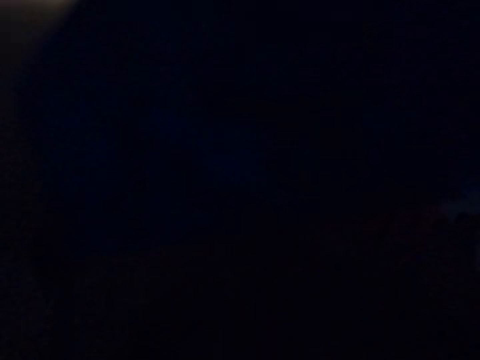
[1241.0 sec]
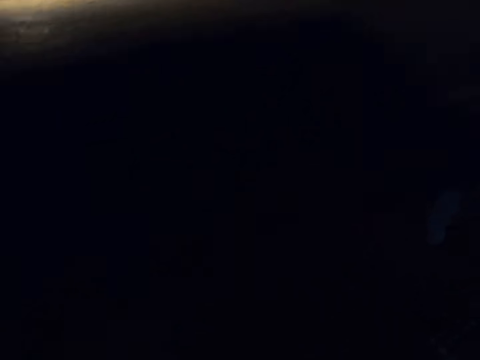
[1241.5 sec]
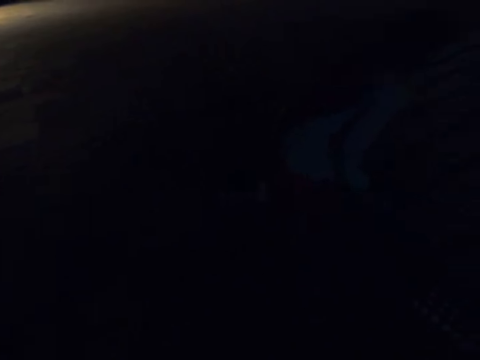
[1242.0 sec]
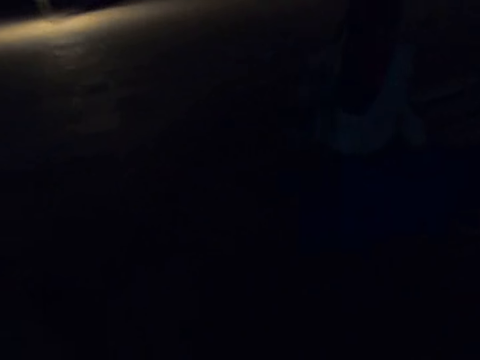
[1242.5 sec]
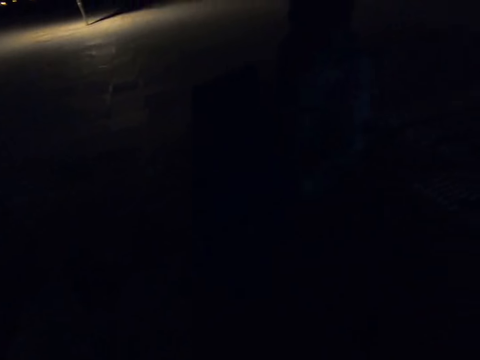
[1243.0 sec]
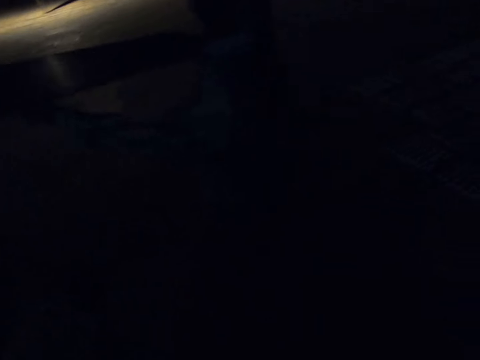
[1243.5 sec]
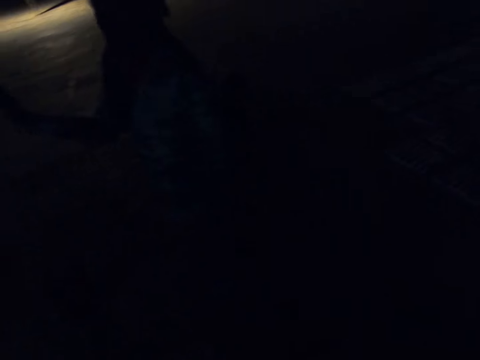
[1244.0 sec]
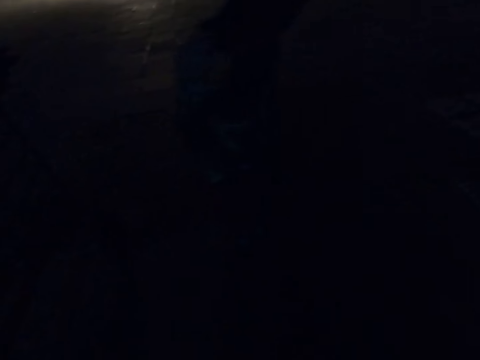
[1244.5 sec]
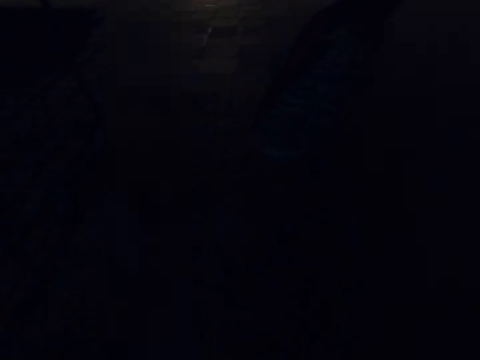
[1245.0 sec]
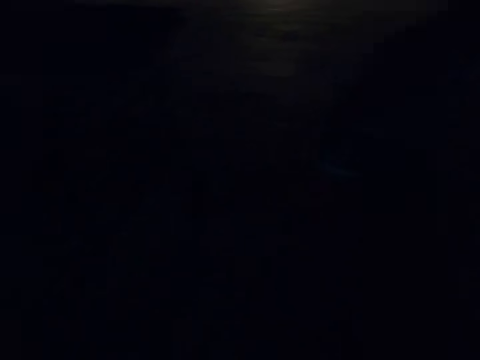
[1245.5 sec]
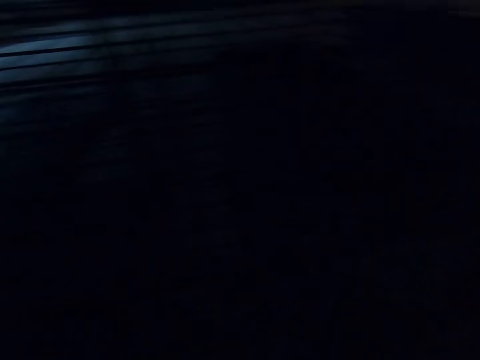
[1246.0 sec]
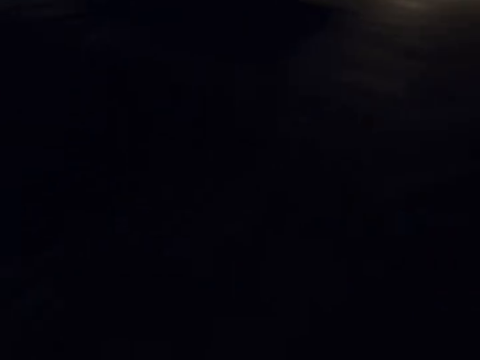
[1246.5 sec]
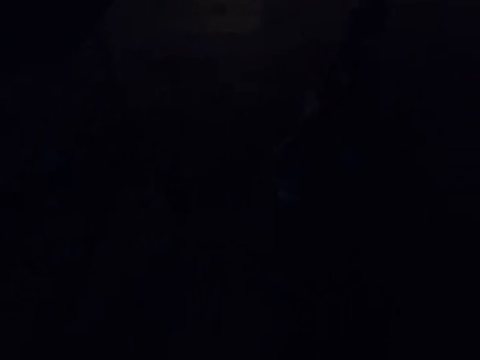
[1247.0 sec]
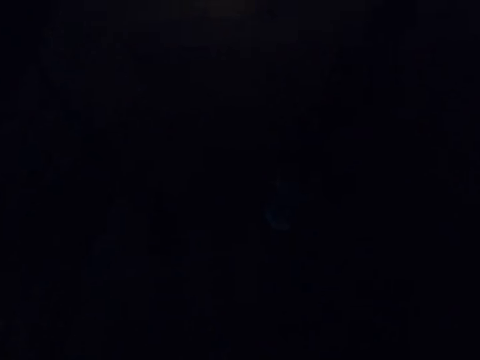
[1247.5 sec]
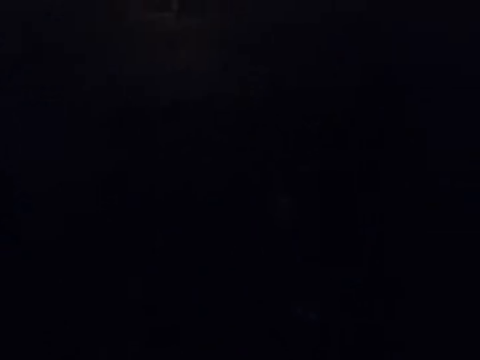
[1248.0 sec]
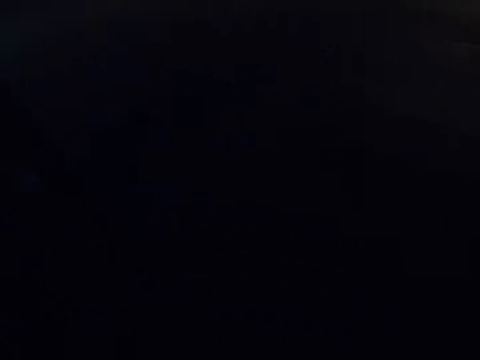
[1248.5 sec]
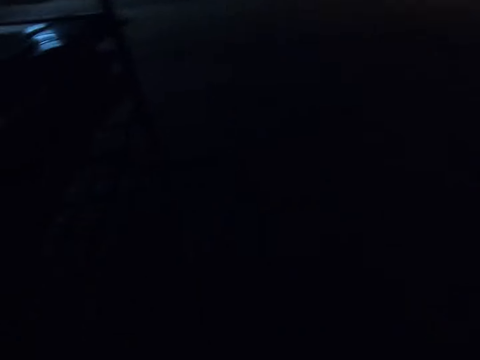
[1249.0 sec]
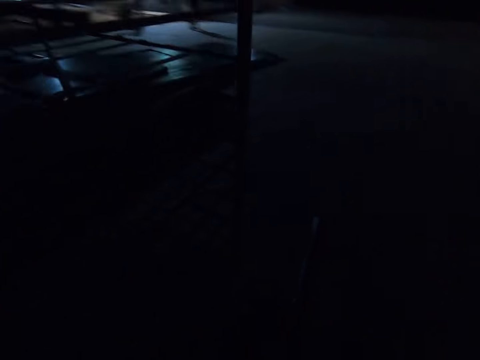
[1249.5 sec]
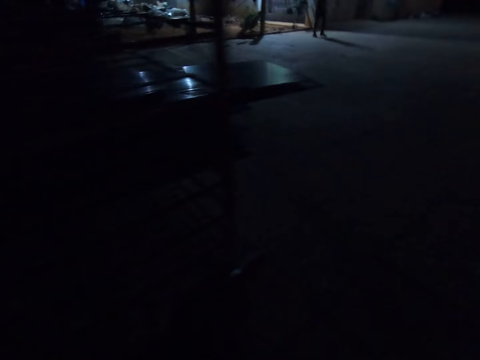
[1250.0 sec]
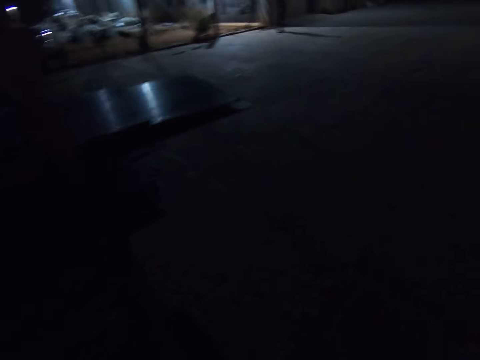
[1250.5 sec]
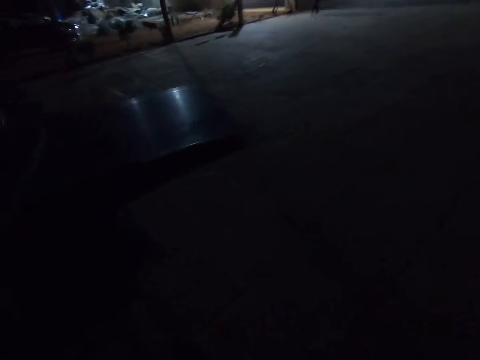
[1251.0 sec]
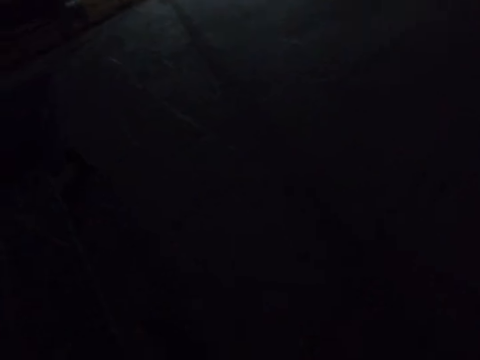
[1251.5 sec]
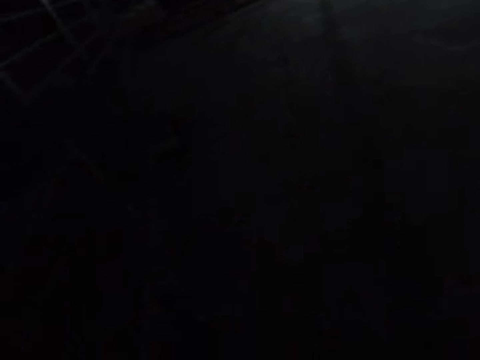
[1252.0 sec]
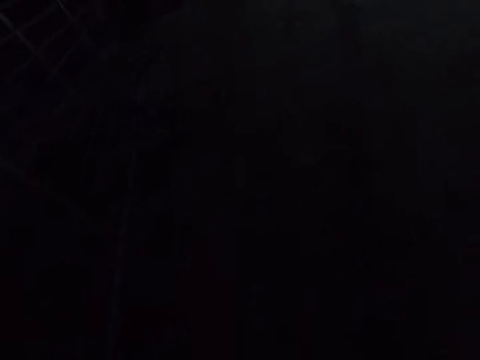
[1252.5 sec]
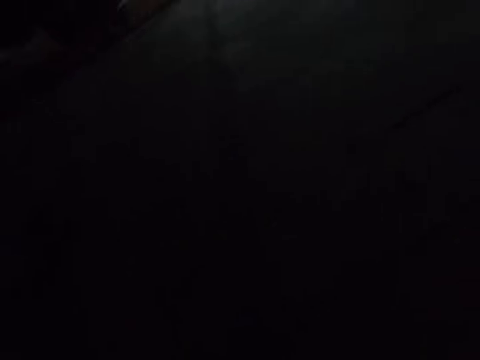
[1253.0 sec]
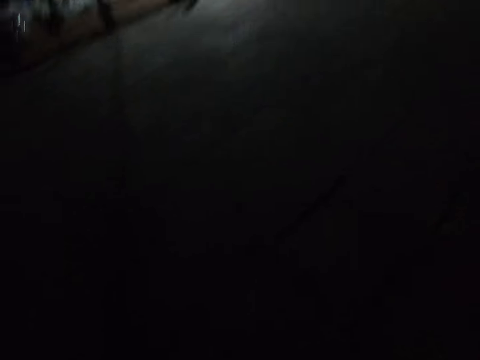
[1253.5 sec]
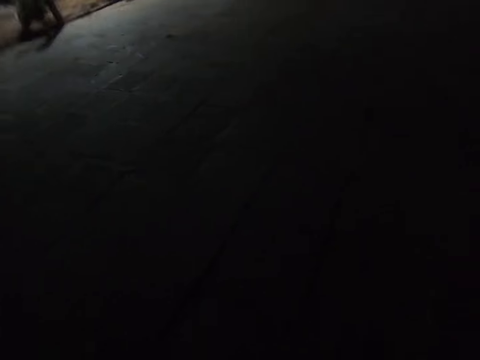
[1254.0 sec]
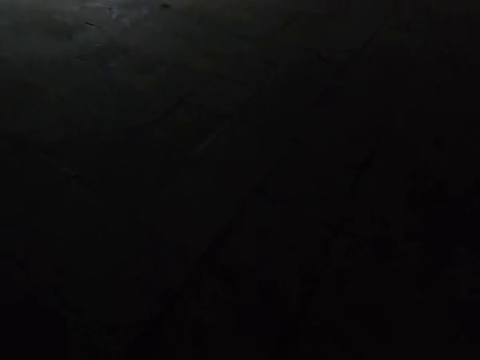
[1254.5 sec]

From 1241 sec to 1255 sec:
The camera wearer pulls the transportation trolley.

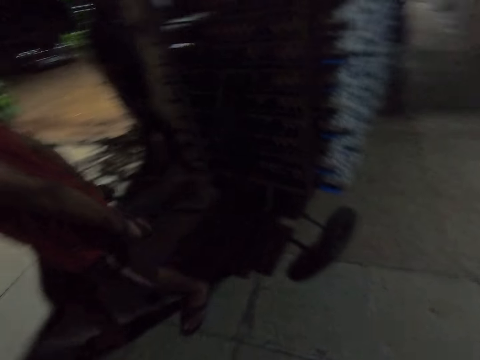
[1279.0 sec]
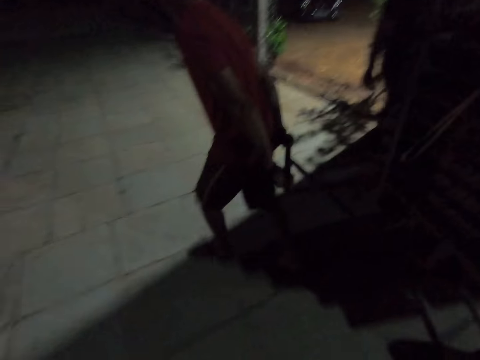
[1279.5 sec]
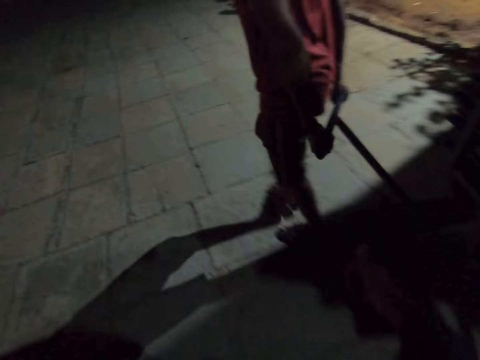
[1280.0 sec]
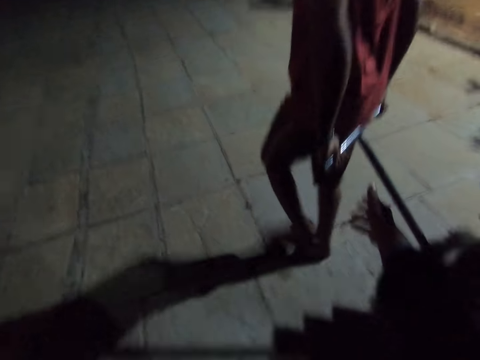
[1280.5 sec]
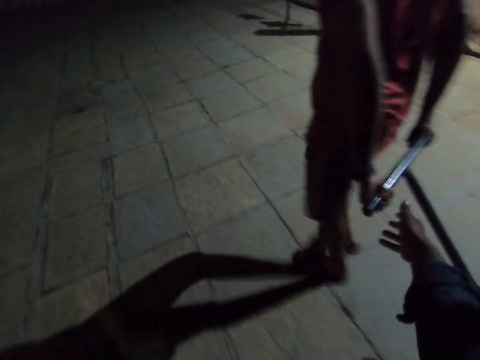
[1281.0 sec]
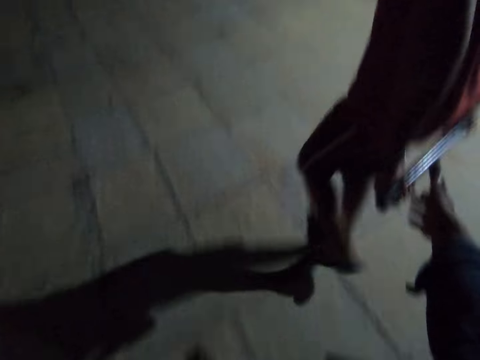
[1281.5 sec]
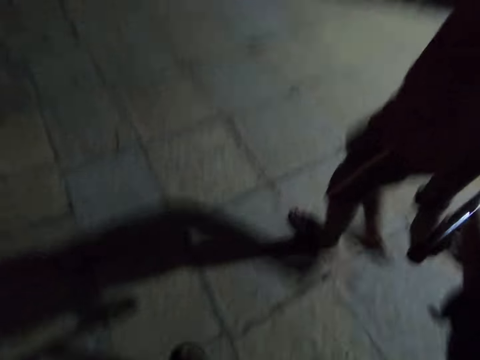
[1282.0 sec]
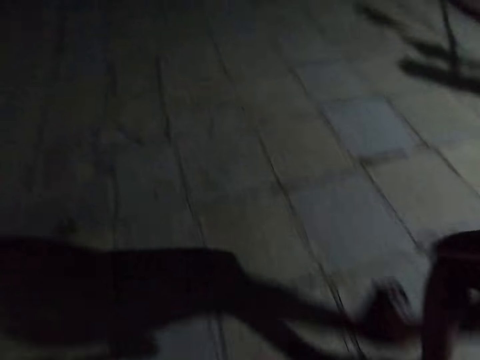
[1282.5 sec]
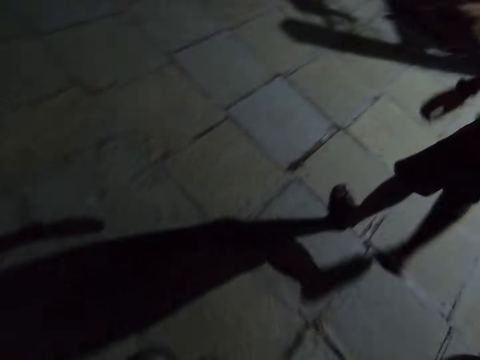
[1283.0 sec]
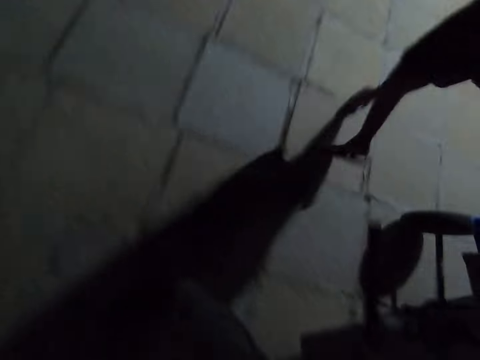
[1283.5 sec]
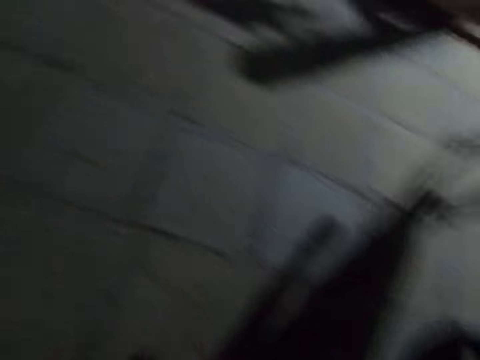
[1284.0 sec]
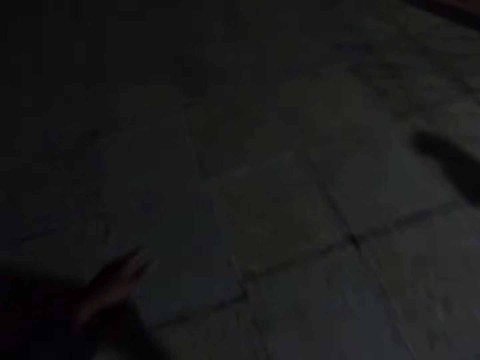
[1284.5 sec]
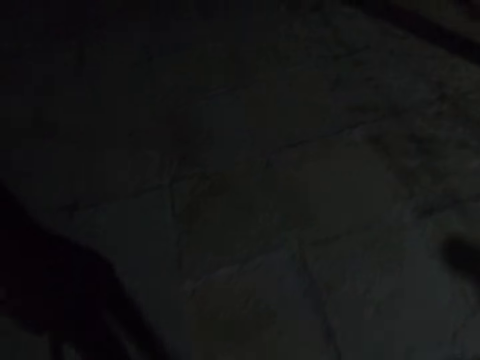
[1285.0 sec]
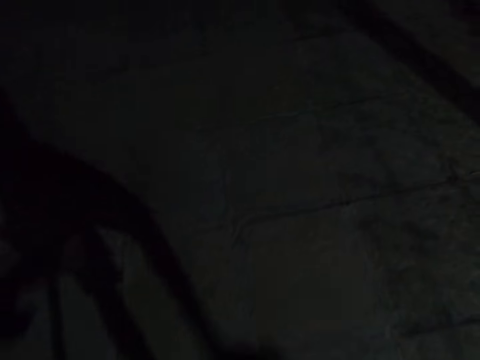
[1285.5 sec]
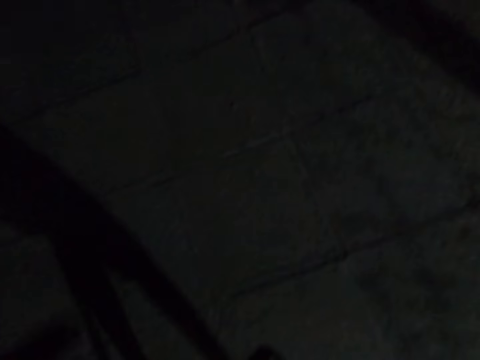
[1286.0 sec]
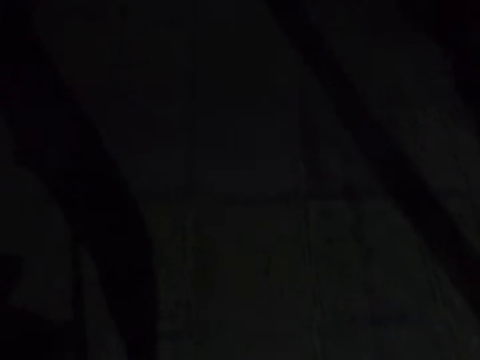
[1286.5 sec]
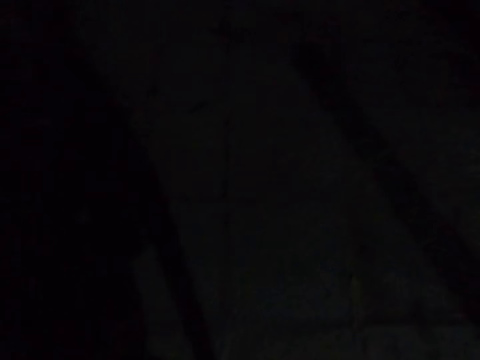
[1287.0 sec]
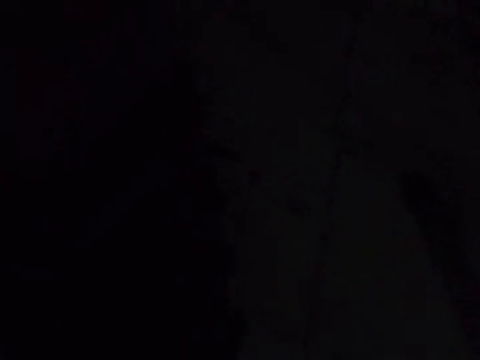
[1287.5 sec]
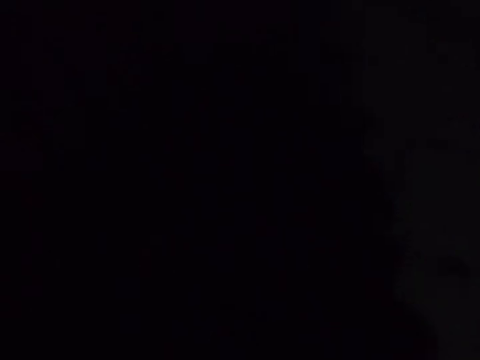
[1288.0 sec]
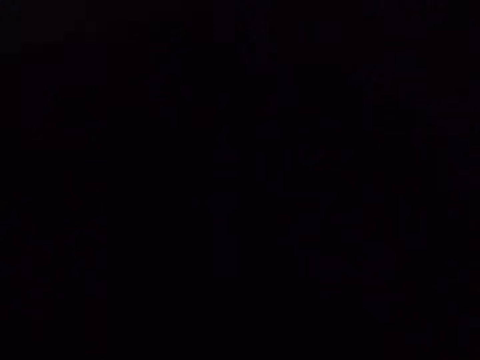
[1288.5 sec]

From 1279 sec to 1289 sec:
The camera wearer speaks with a man. They take the transportation trolley from the man. They pull the transportation trolley.

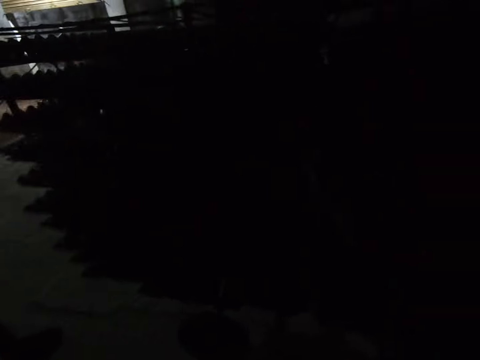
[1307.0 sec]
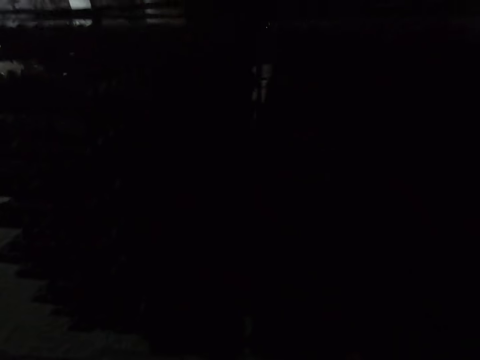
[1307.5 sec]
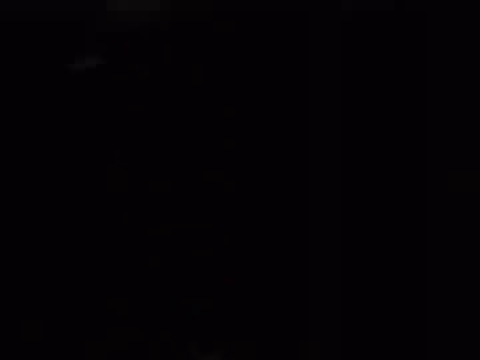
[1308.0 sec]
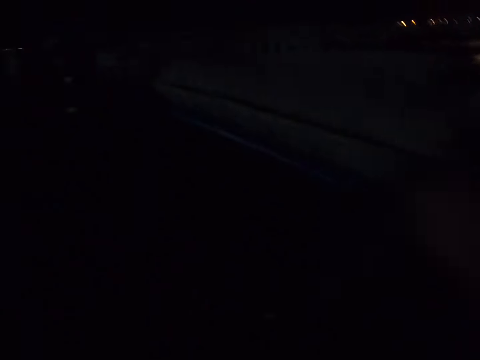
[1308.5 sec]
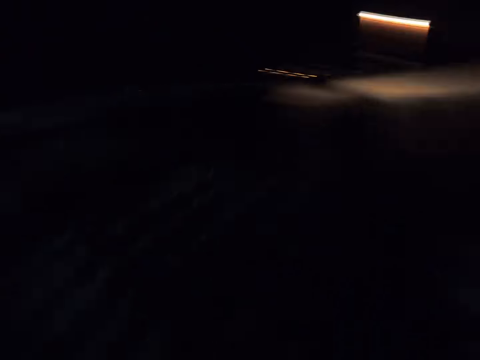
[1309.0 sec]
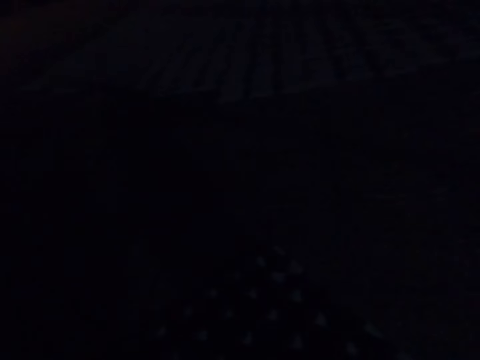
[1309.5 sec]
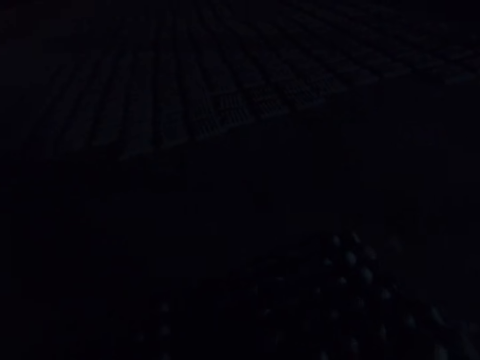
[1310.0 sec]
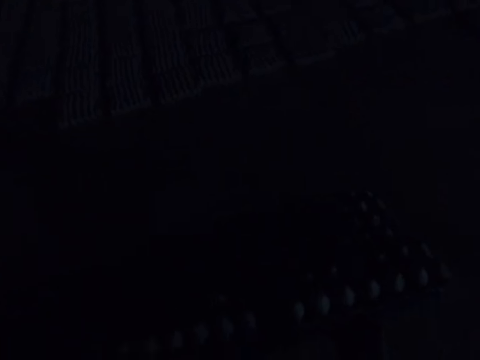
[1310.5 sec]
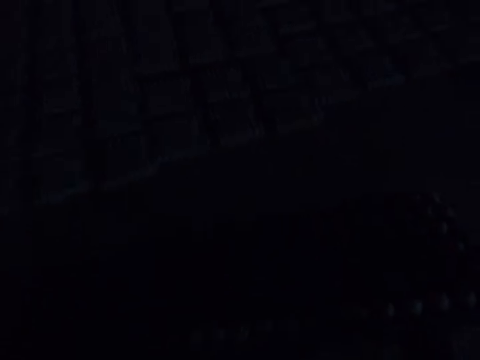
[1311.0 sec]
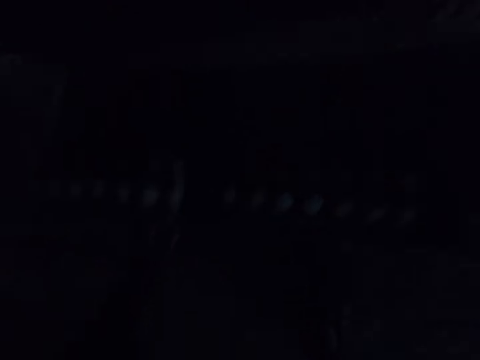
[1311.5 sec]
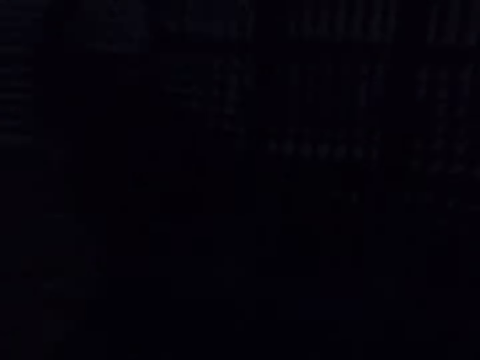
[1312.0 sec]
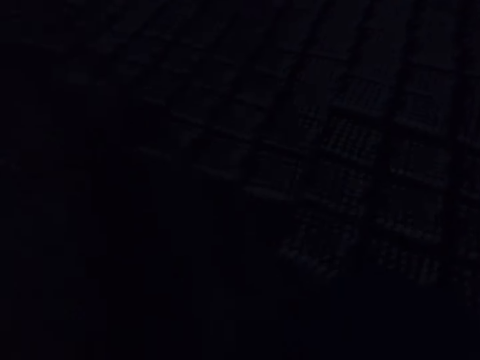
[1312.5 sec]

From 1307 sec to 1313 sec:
The camera wearer picks up the board on the transportation trolley. They walk around. They place the eggs tray on the floor.
